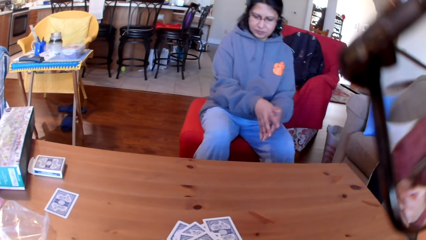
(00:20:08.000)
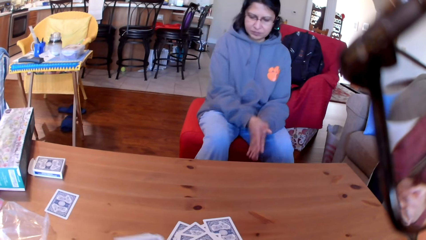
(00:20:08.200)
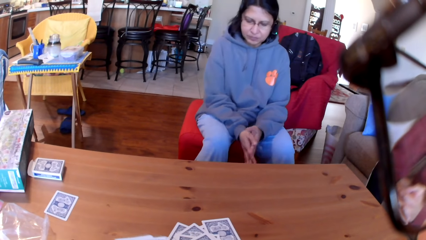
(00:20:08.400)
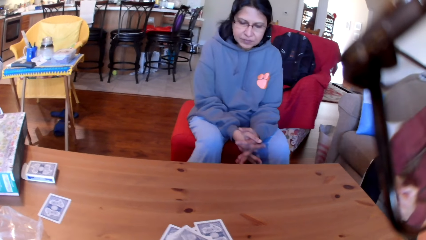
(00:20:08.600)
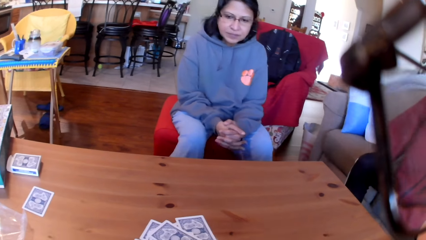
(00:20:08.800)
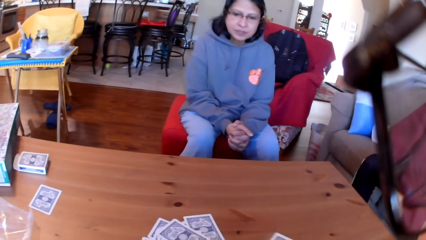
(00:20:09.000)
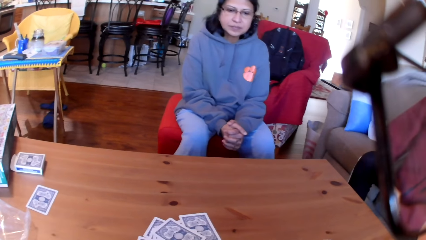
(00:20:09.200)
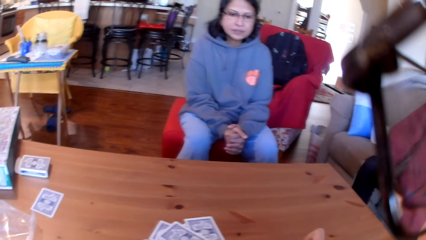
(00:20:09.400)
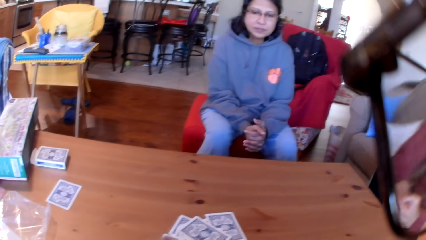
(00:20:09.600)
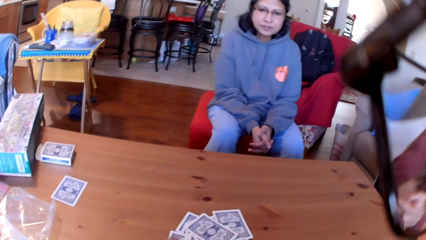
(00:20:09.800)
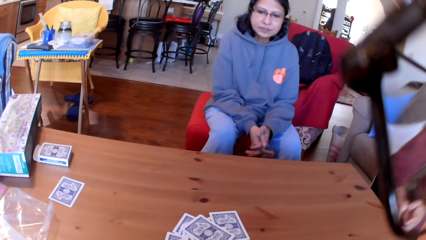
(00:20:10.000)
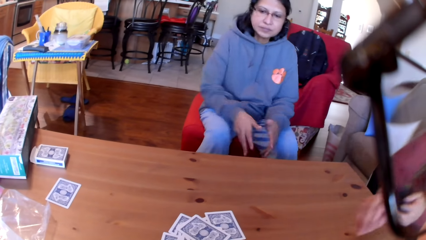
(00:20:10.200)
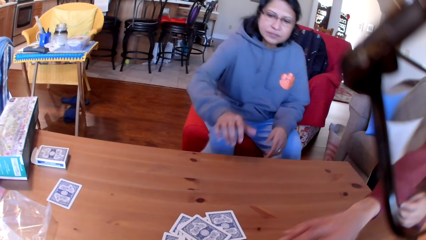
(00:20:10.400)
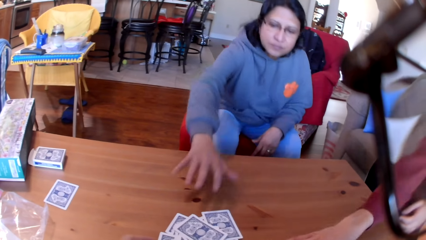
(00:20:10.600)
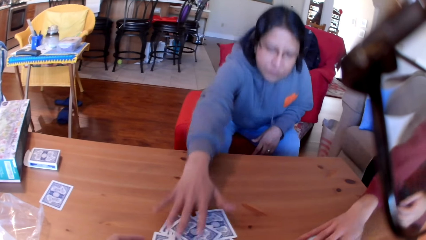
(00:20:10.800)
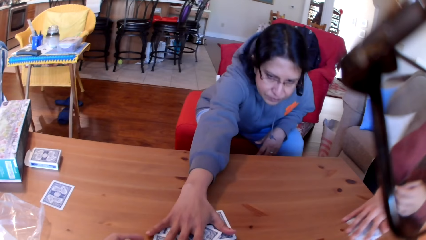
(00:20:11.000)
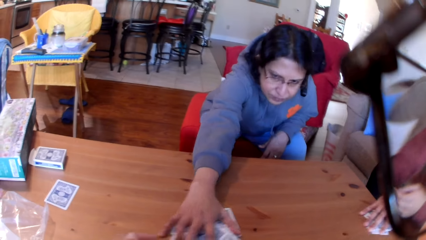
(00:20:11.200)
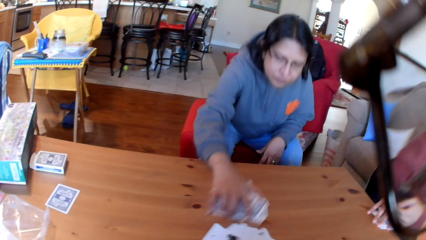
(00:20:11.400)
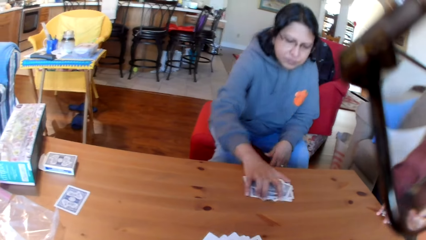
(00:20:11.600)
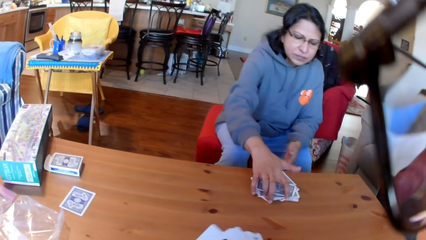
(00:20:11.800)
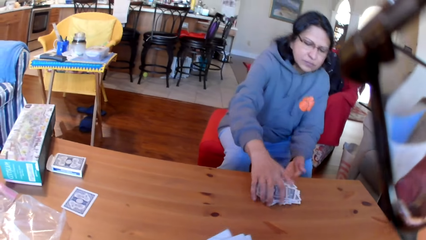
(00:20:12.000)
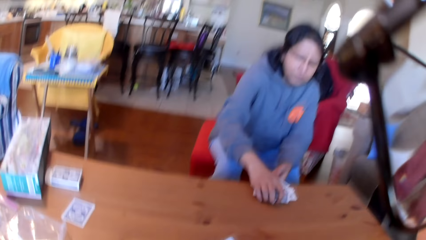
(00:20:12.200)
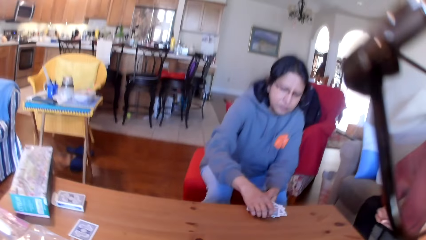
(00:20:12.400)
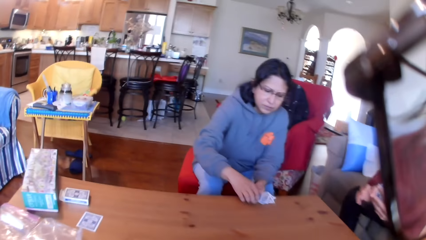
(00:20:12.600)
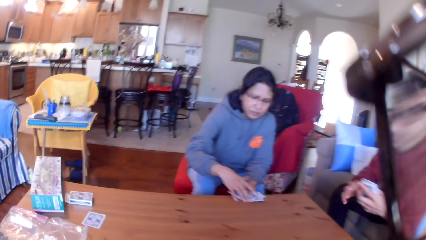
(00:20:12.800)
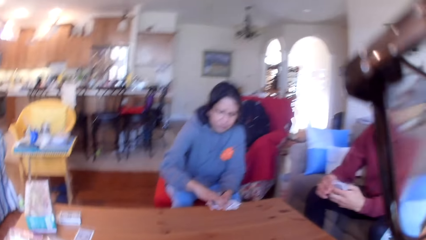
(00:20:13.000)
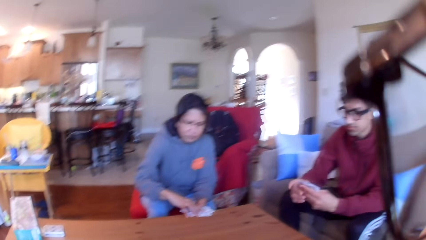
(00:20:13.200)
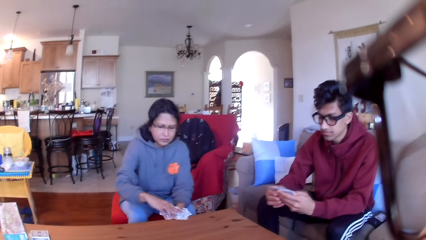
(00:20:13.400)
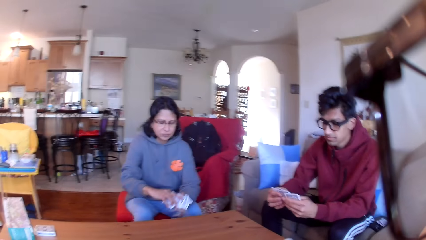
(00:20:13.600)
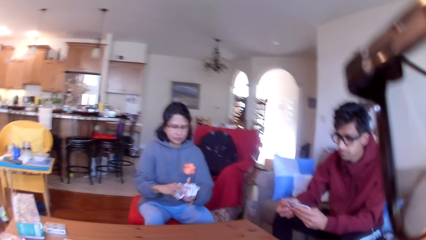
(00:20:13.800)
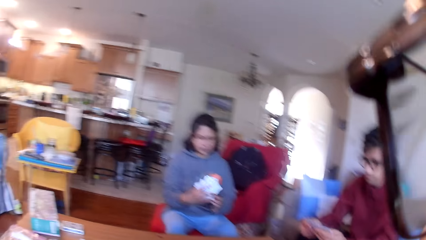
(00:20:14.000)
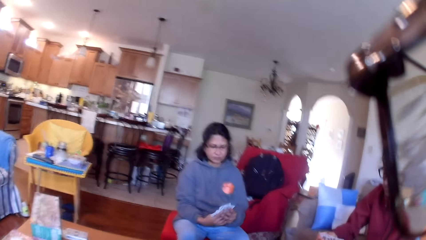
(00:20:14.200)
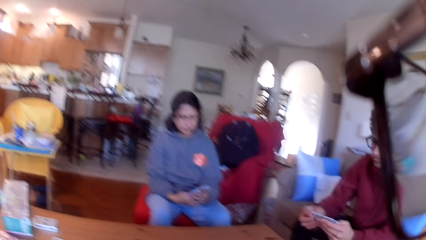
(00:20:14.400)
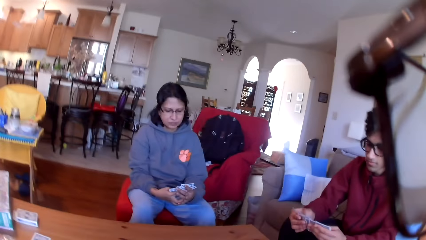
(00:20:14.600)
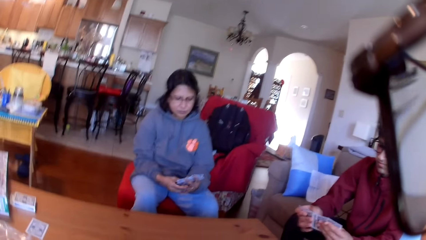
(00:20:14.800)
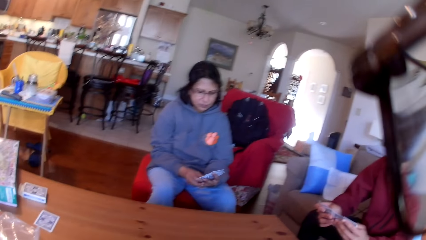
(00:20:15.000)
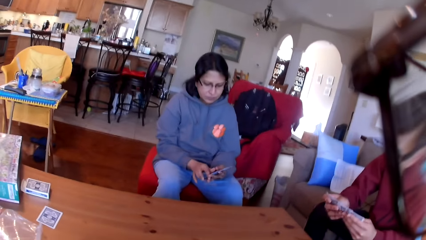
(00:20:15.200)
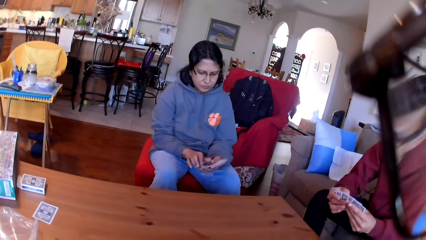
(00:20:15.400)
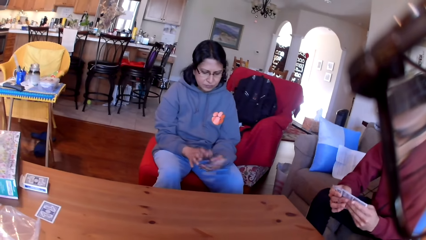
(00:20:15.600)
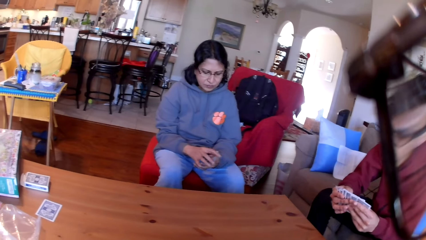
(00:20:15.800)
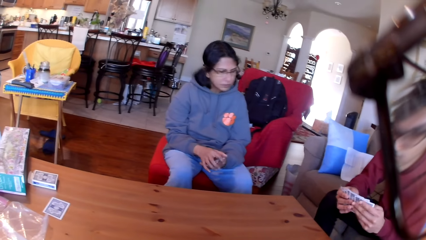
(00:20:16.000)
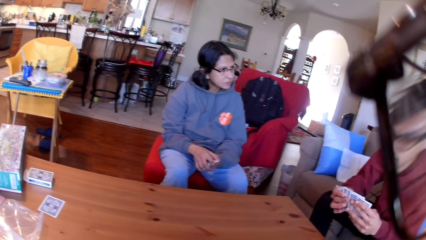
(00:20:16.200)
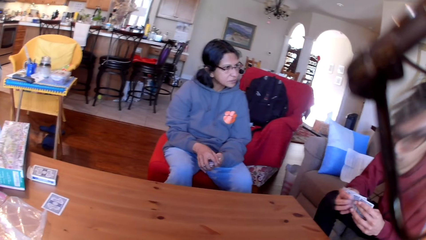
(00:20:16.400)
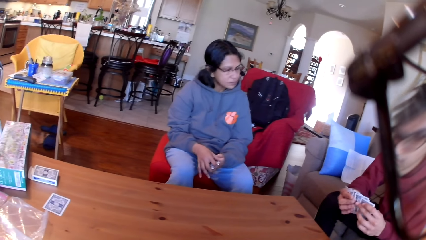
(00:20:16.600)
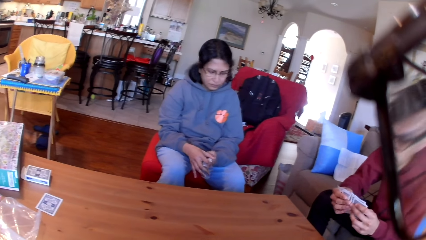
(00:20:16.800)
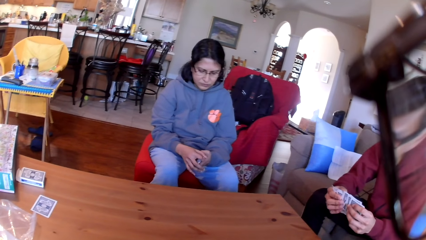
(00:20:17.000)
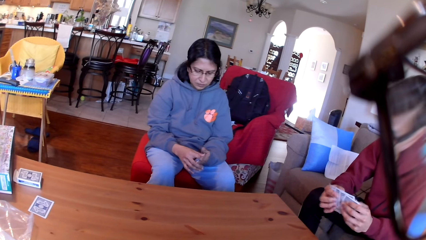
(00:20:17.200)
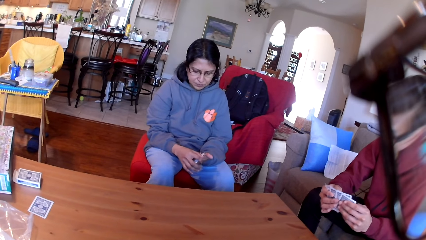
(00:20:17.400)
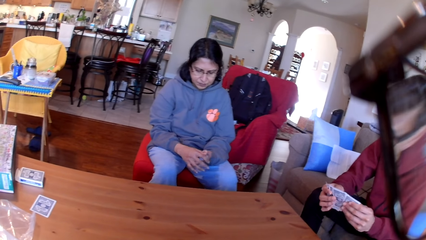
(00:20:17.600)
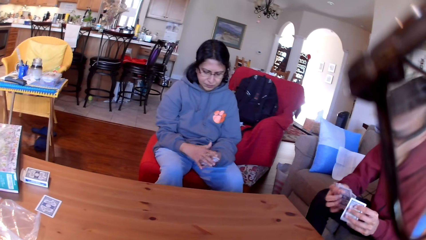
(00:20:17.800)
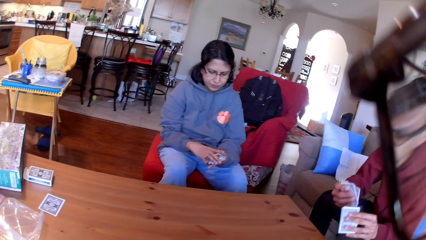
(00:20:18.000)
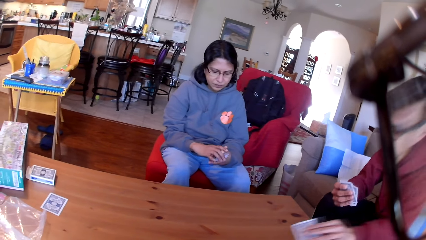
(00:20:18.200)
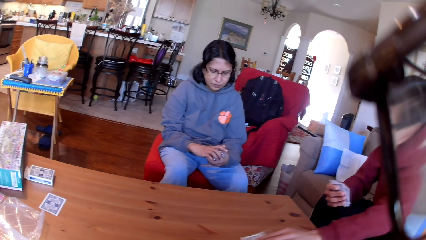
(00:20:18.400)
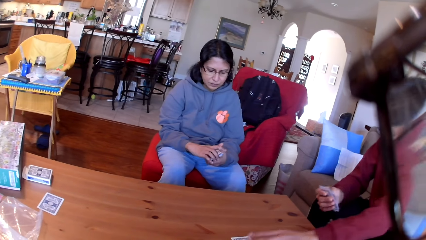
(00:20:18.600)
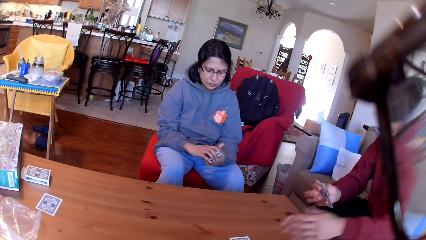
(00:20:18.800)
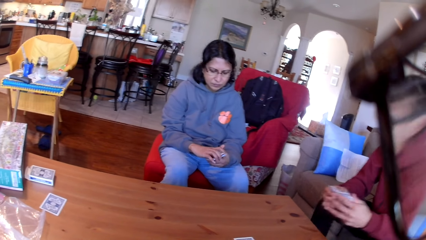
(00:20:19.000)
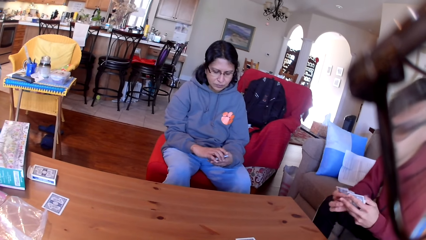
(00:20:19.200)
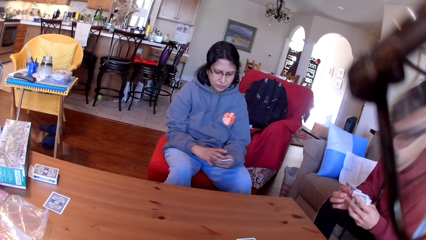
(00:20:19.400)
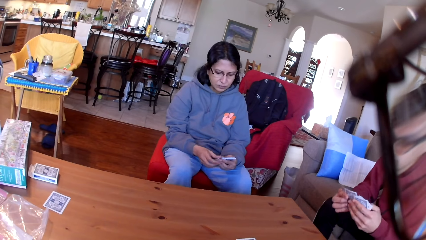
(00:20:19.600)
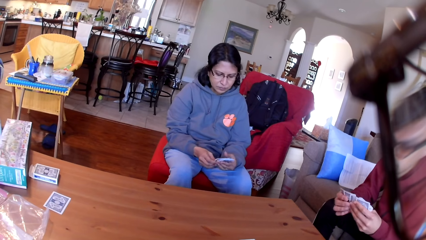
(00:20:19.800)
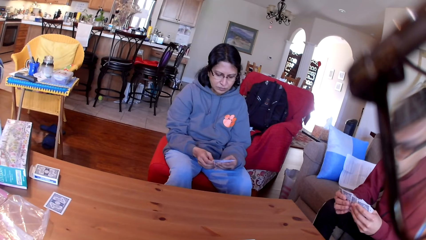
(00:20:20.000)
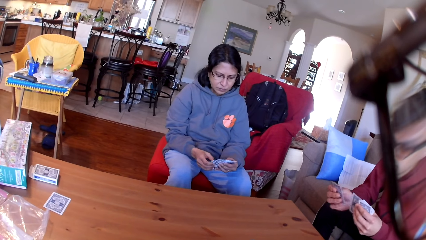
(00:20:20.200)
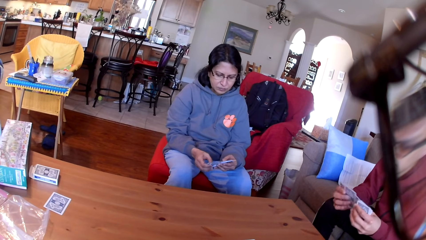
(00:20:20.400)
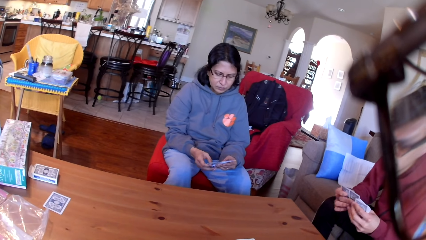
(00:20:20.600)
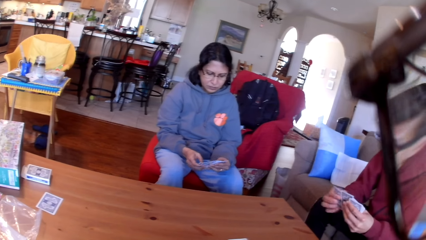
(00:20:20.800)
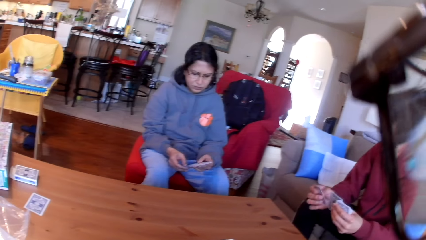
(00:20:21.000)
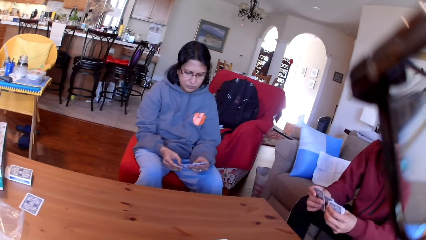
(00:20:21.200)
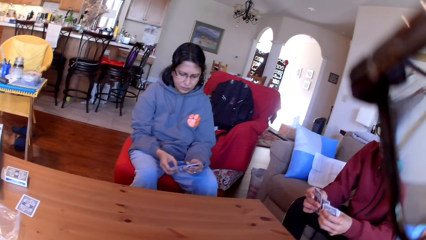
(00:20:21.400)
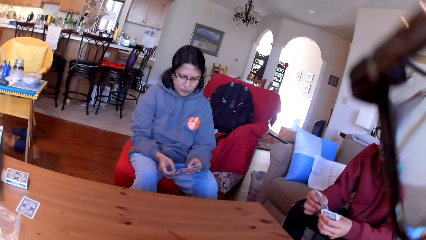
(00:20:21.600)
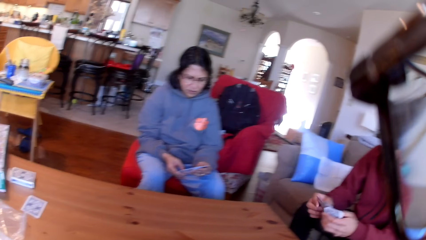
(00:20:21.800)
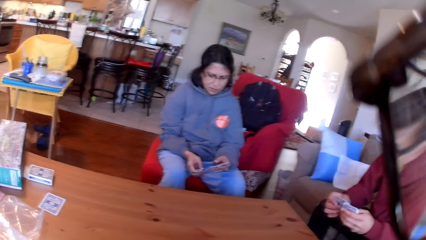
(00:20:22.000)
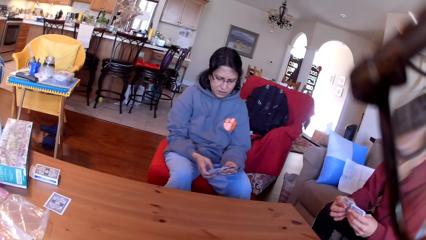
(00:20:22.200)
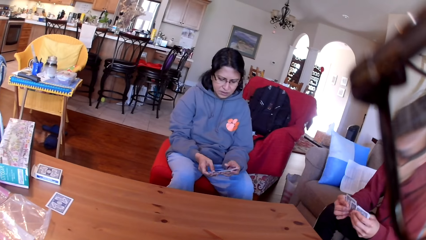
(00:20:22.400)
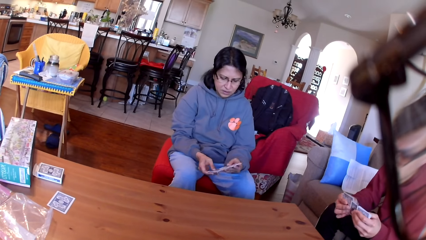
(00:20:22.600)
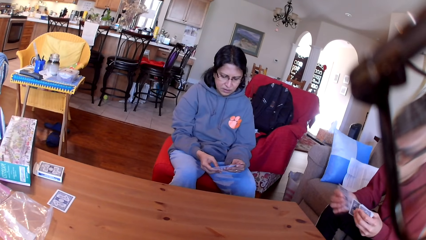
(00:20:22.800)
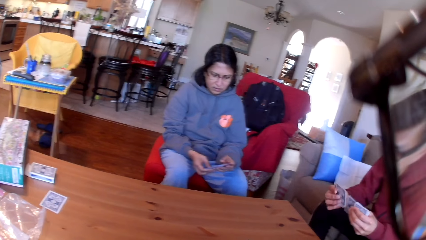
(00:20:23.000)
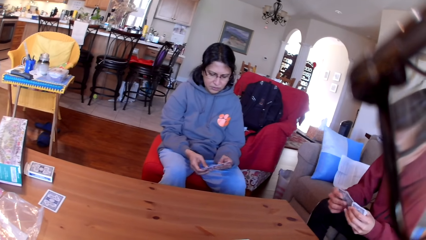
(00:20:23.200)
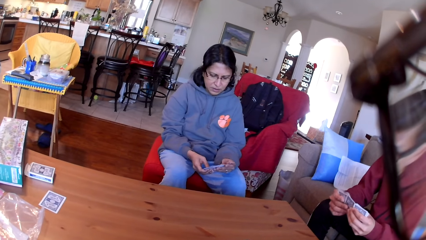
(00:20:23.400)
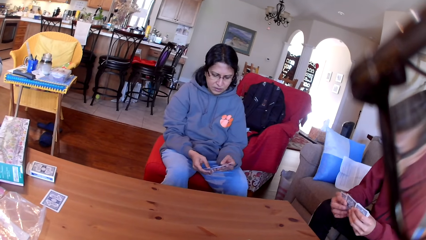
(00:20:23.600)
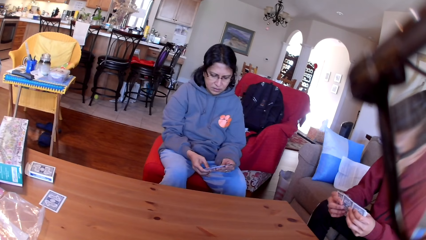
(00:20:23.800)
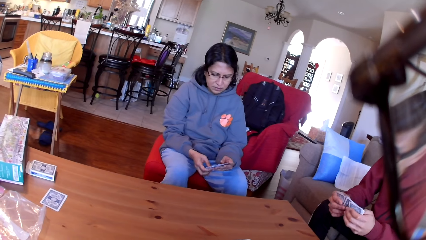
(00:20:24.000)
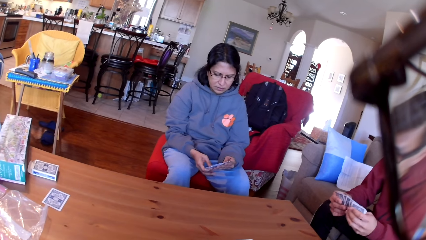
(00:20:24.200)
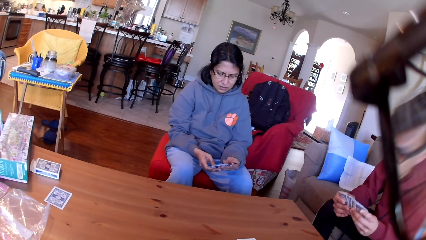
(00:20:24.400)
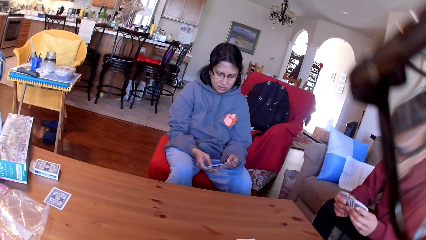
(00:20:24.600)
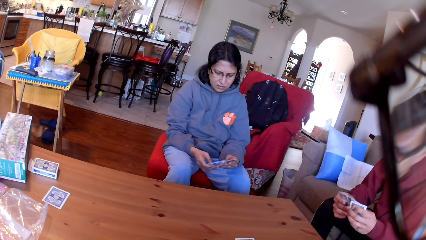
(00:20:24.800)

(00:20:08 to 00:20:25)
The camera wearer puts the cards on the table. A man moves the cards on the table. A woman moves the cards on the table. The man picks up the cards from the table. The woman picks up the cards from the table. The man moves the cards in his hands. The man puts the card on the table. The man moves the cards in his hands. The woman moves the cards in her hands.
